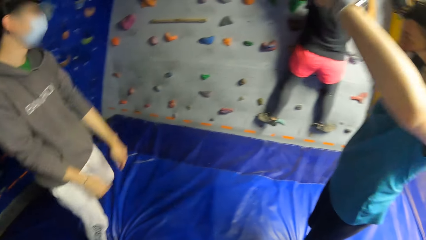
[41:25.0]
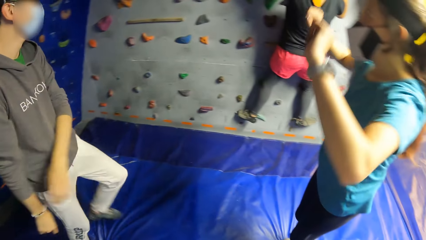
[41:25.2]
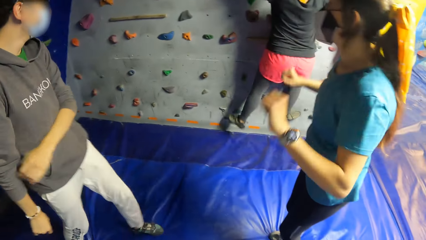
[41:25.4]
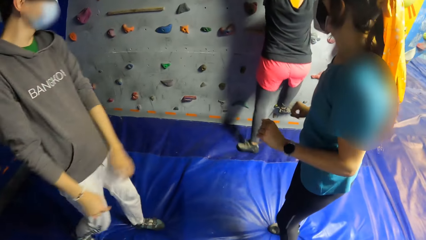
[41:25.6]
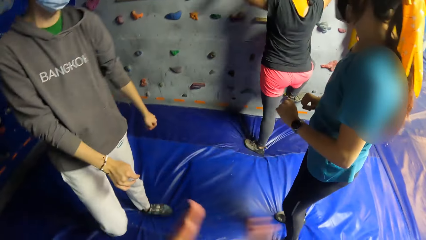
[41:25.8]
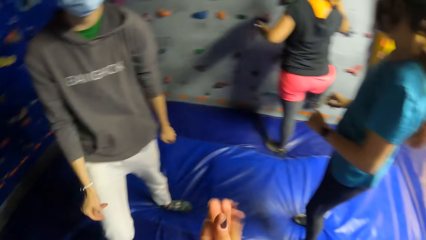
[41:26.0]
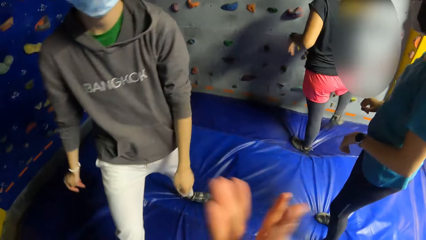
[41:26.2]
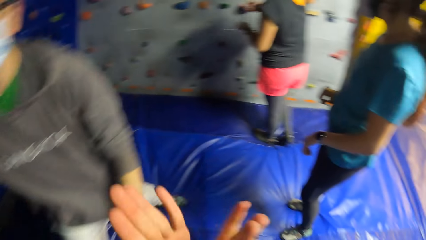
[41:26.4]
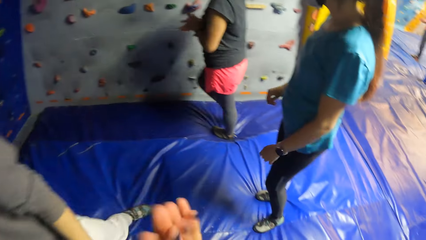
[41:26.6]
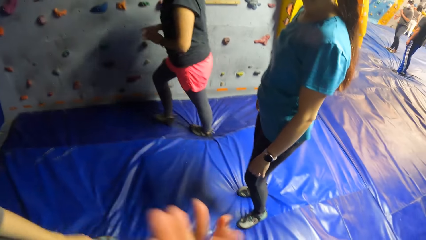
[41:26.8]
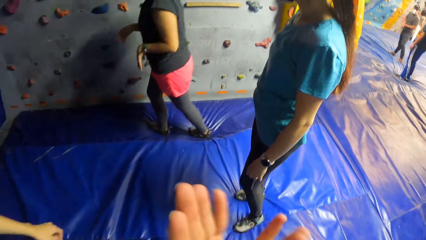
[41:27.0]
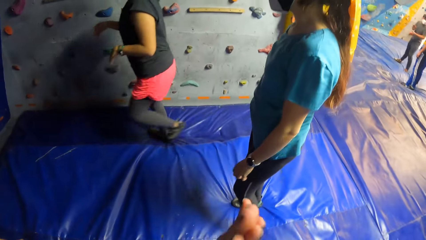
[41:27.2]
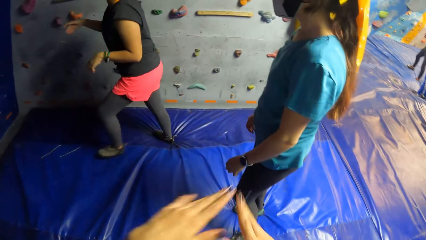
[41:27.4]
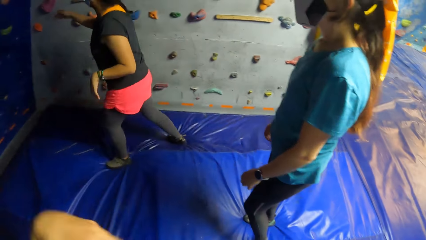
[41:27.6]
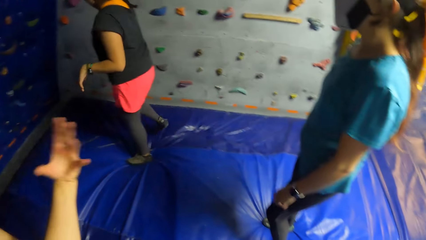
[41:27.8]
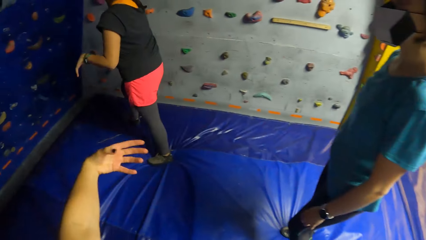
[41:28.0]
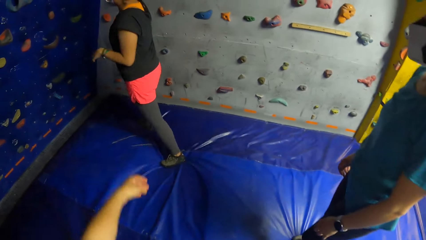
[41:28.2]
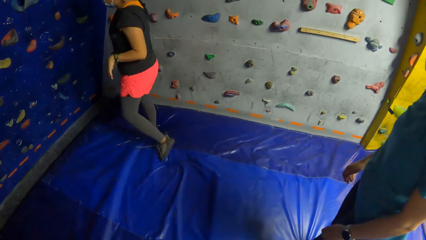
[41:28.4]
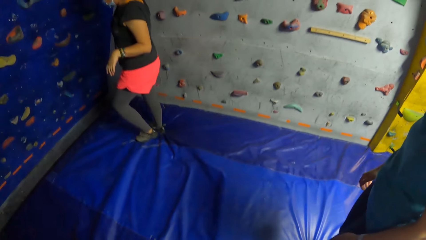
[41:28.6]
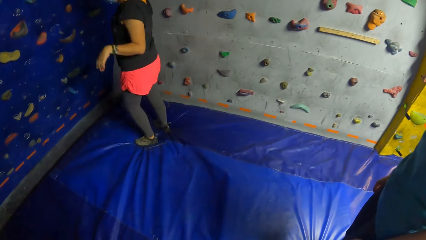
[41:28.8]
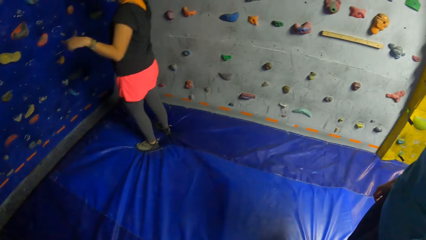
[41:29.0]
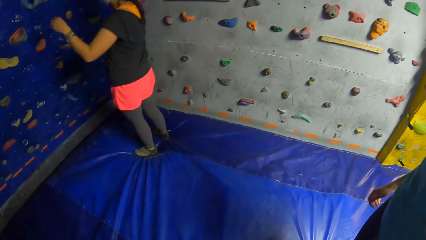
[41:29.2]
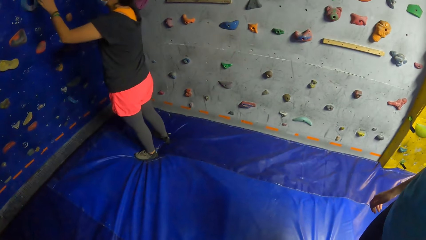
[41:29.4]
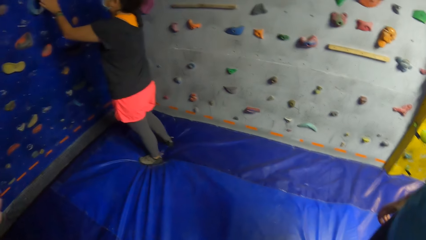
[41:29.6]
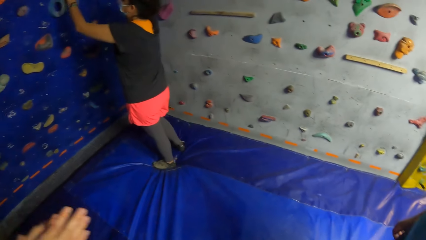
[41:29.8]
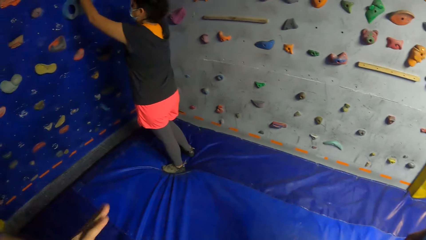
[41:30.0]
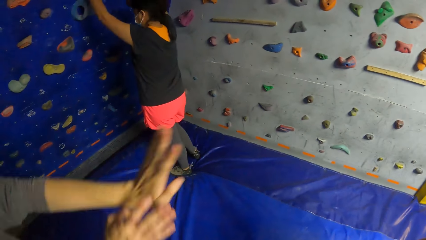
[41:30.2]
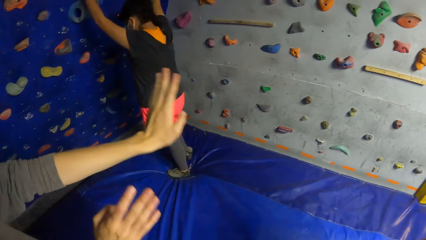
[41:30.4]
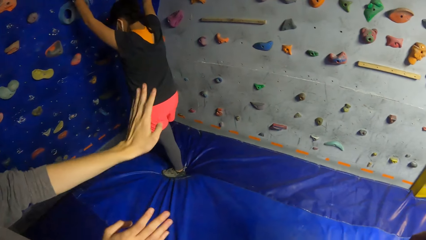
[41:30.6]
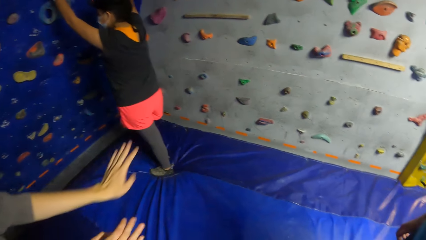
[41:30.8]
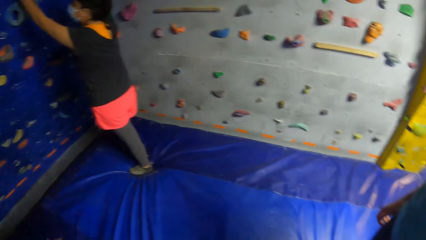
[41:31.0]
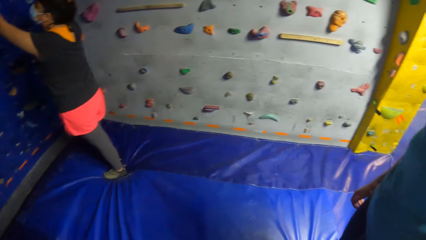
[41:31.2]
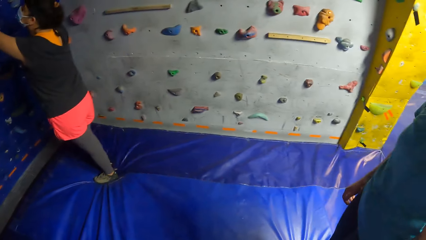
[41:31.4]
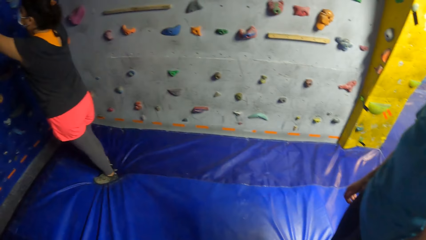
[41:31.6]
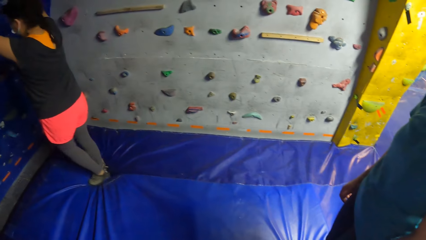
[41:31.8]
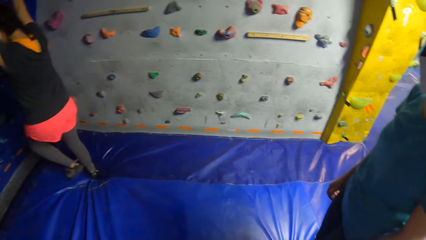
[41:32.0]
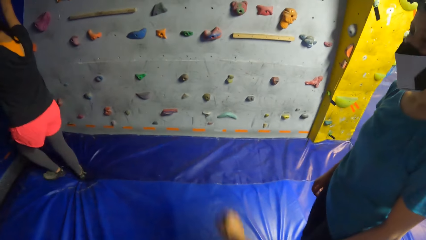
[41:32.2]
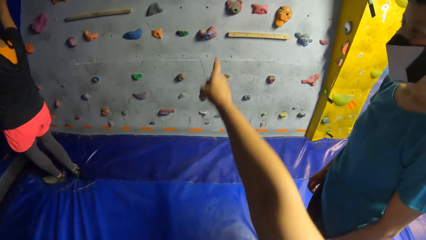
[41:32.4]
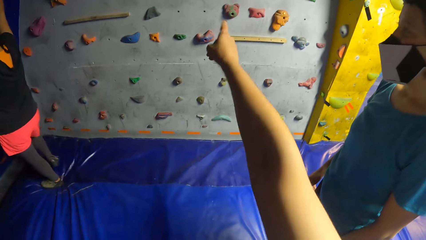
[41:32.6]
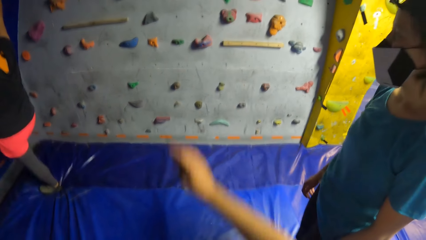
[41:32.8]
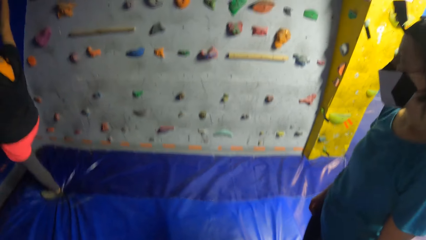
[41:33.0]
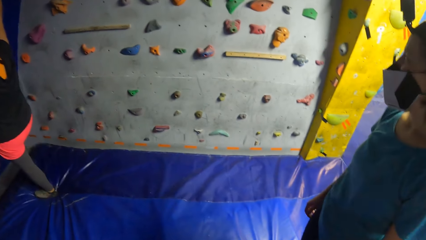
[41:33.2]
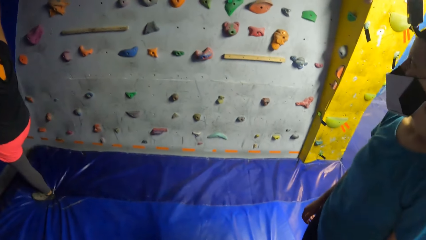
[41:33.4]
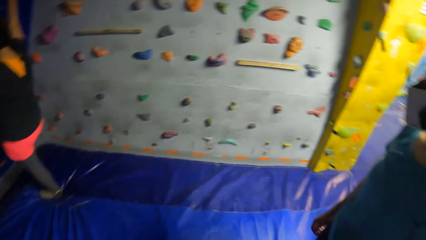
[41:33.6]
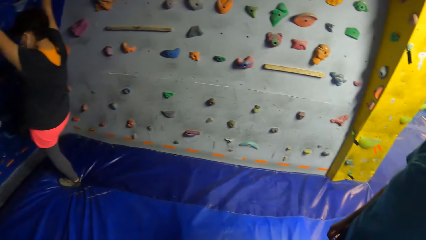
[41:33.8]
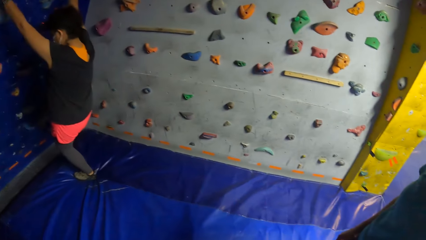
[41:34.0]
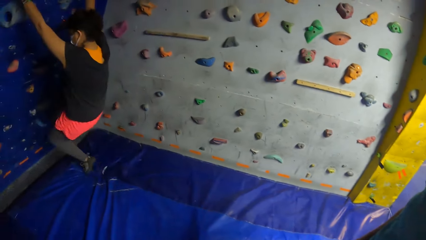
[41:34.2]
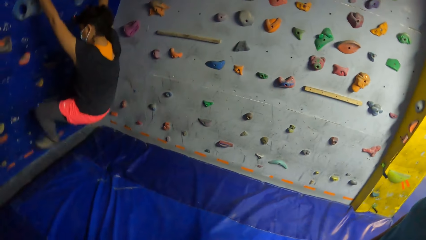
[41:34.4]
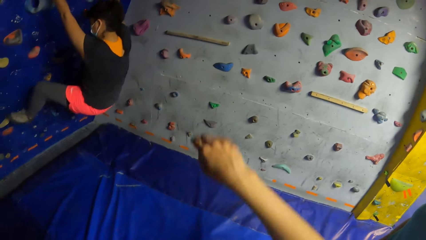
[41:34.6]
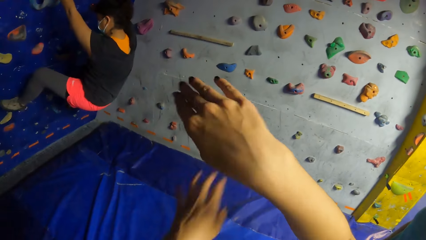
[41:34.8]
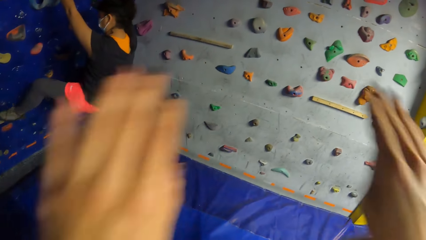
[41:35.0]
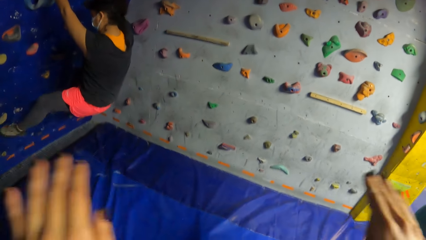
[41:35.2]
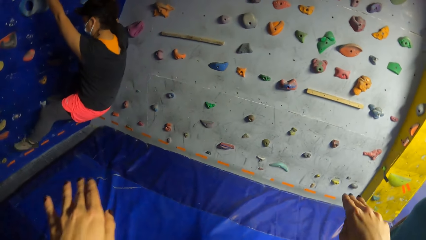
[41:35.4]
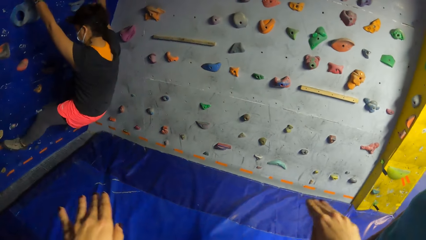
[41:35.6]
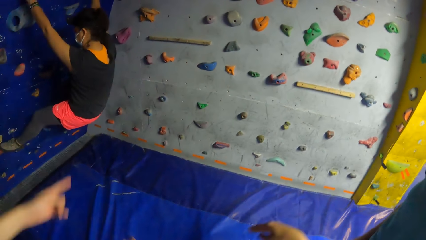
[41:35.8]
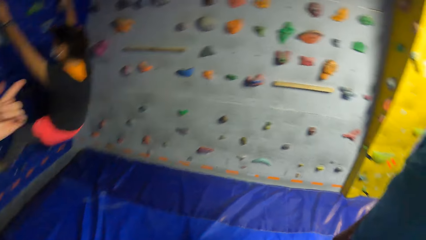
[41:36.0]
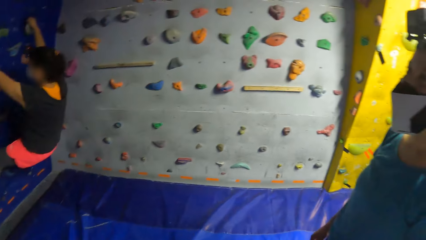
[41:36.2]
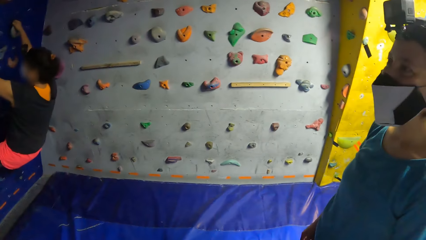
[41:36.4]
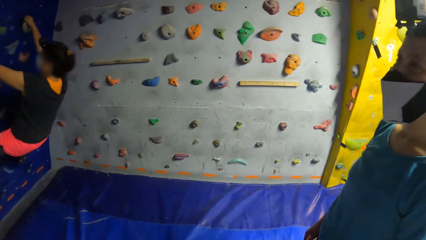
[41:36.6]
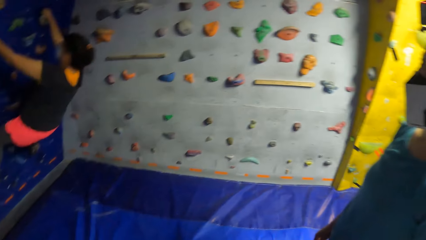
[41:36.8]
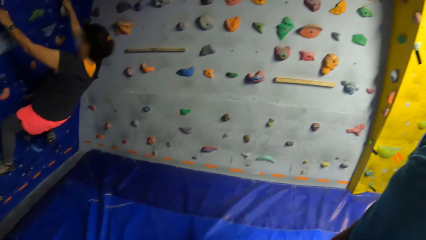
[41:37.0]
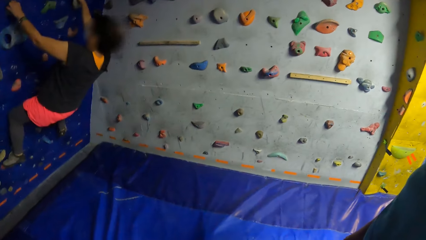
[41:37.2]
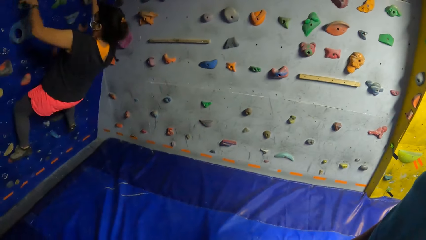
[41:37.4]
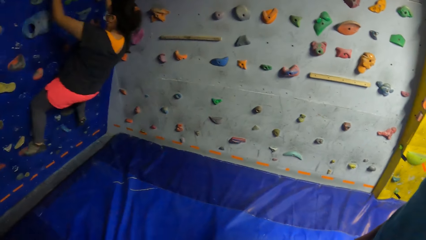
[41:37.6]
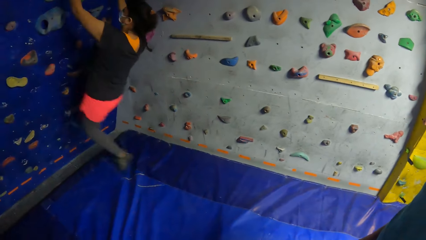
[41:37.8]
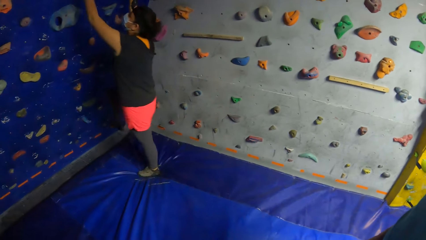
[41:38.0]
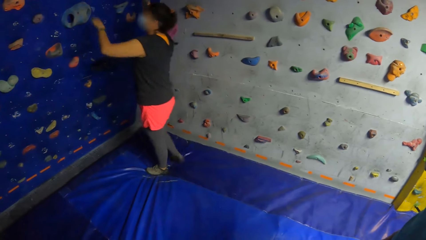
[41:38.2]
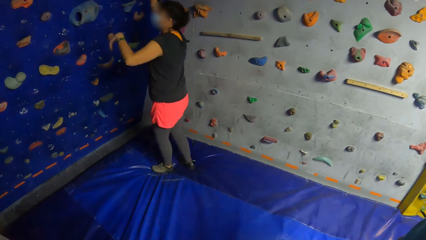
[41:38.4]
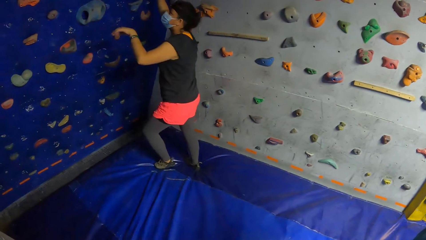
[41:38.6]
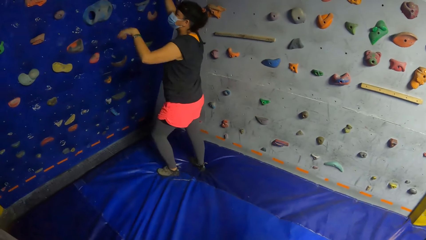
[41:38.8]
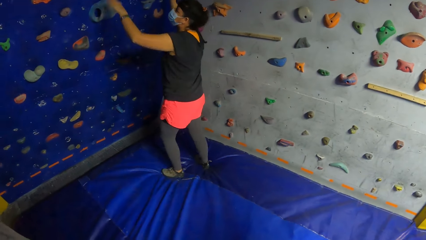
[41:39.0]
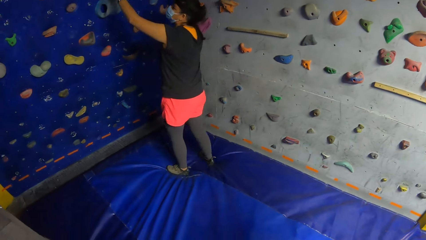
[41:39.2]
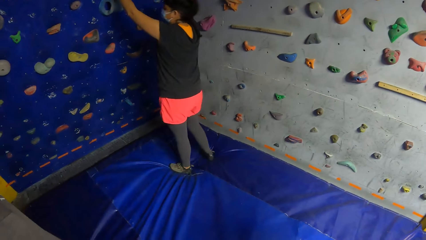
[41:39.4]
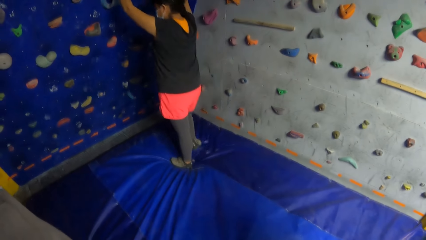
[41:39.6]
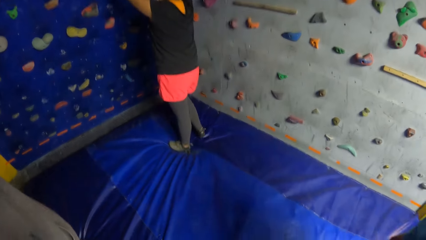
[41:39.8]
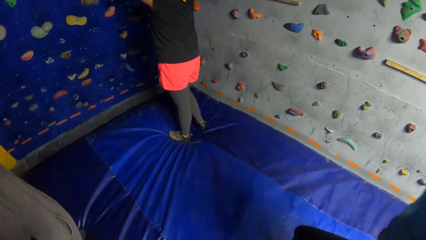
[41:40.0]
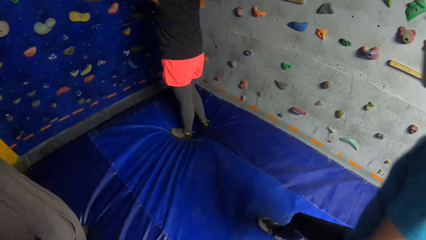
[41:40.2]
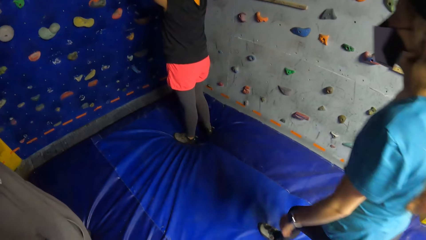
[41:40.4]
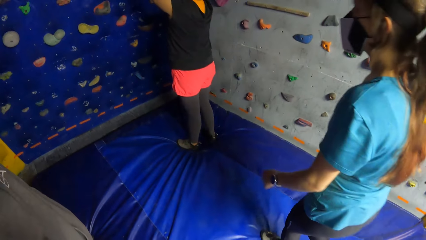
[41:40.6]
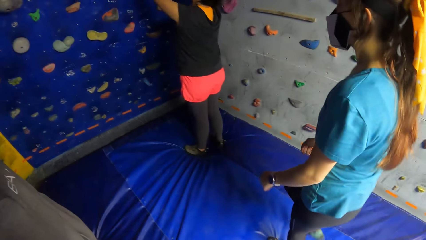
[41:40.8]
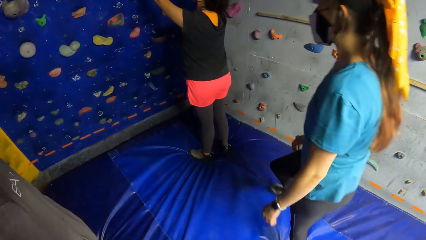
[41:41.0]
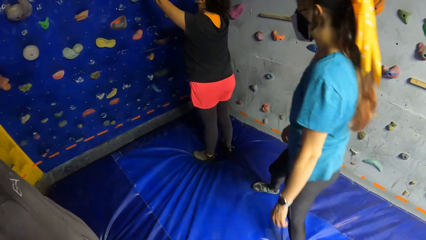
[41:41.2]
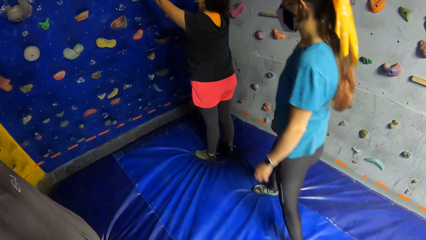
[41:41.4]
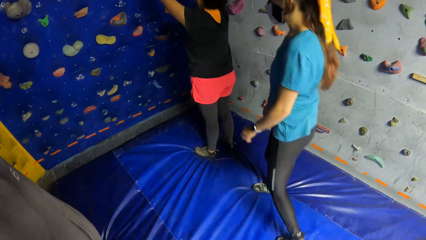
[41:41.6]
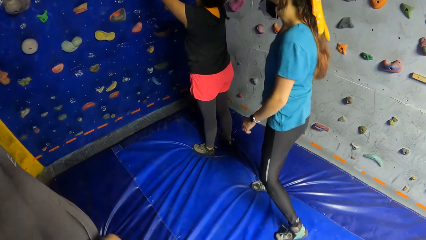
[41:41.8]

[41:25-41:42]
A woman gets down from the wall. The camera wearer claps both hands. The woman climbs the wall. The camera wearer answers a man. The woman gets down from the wall.
